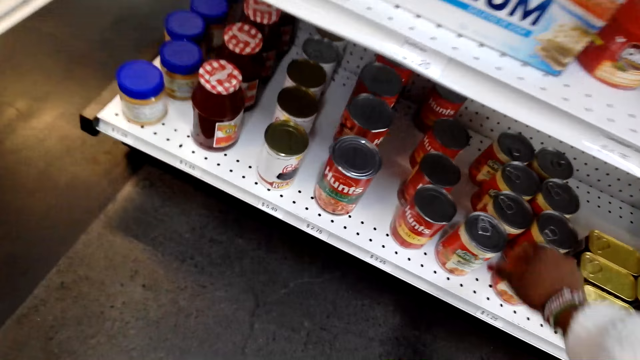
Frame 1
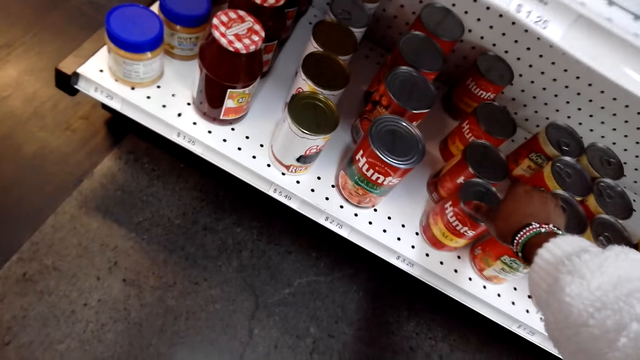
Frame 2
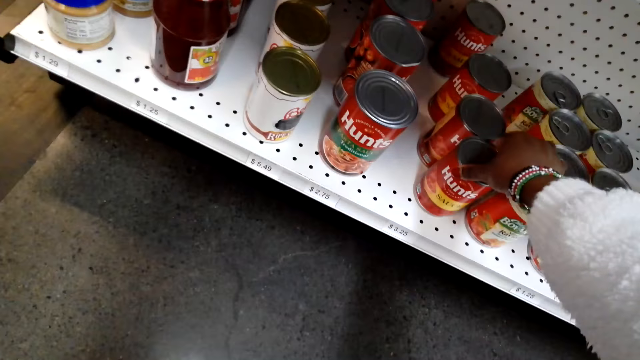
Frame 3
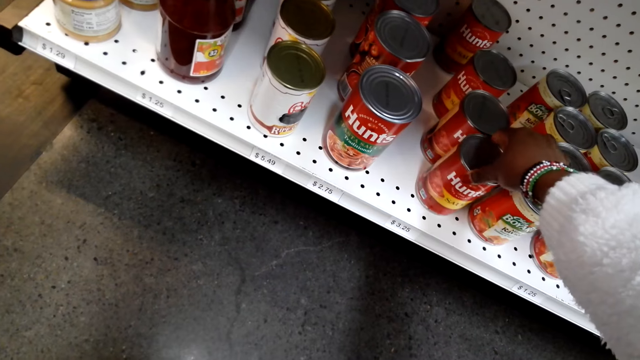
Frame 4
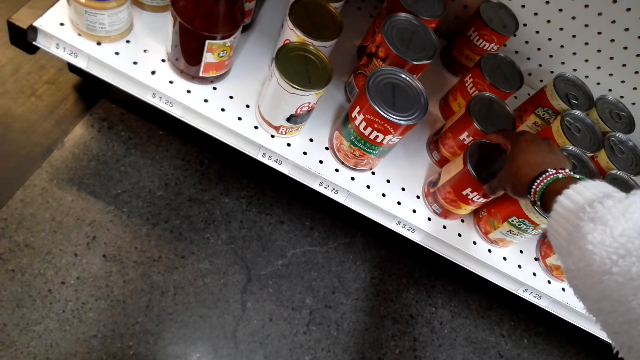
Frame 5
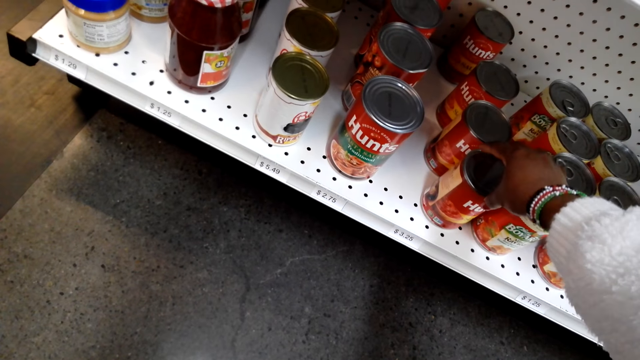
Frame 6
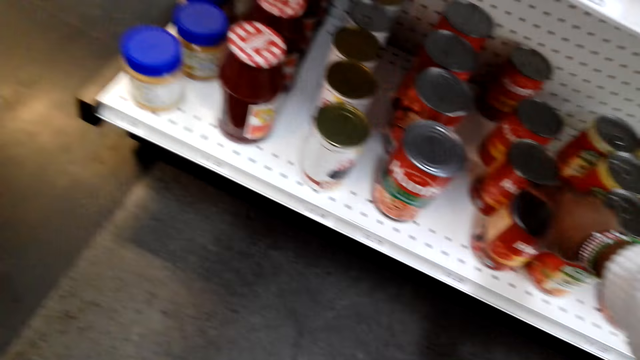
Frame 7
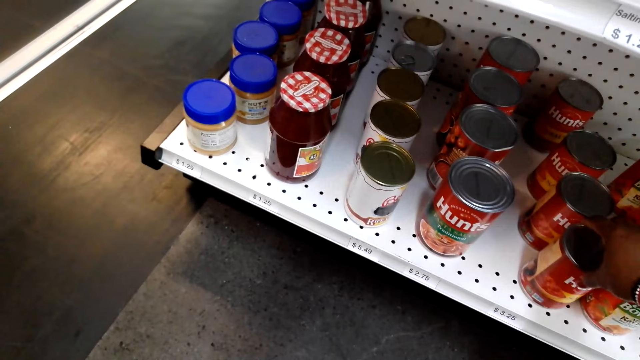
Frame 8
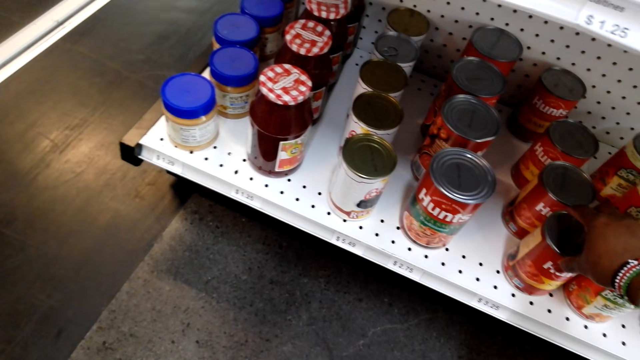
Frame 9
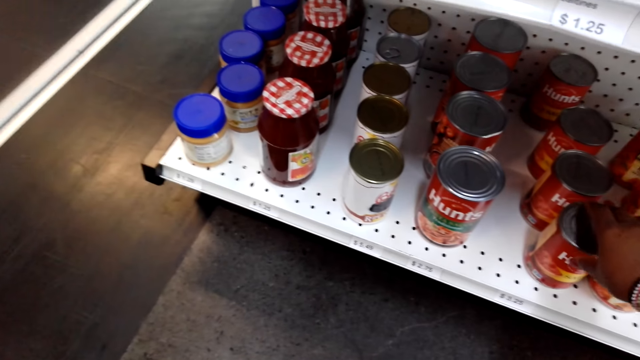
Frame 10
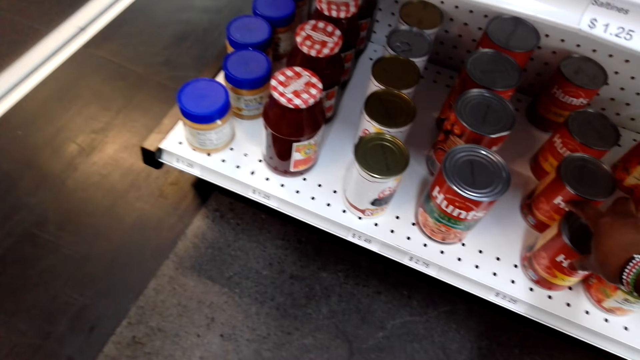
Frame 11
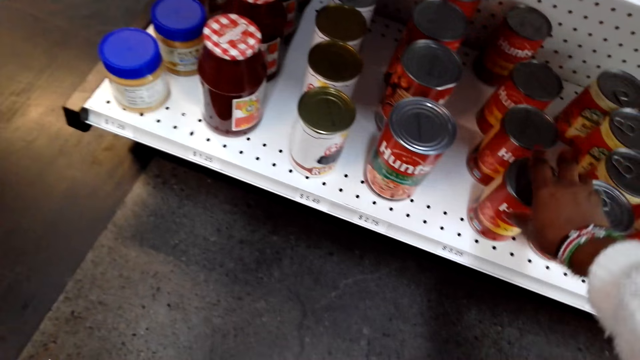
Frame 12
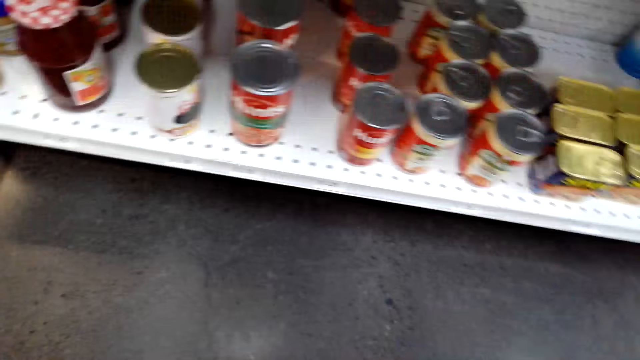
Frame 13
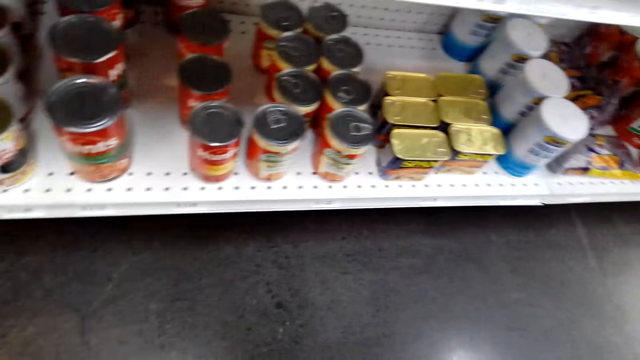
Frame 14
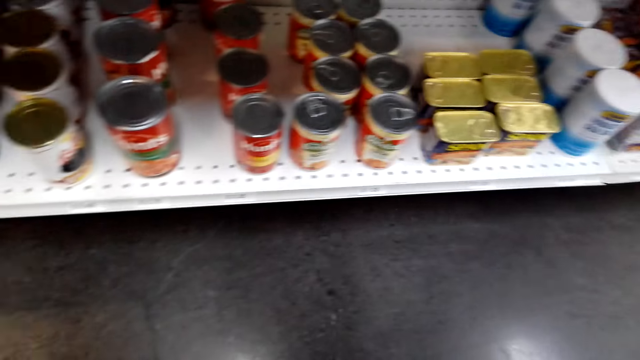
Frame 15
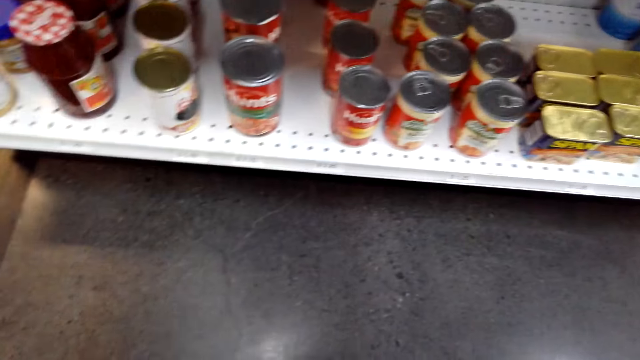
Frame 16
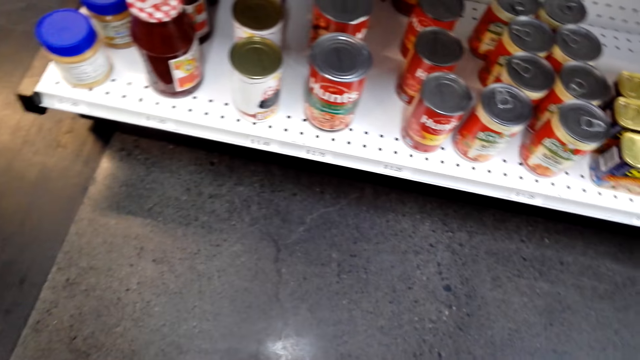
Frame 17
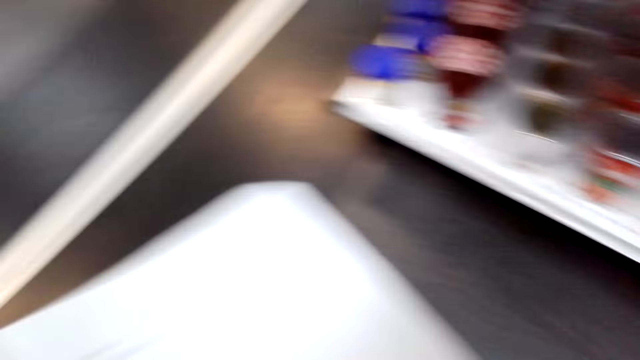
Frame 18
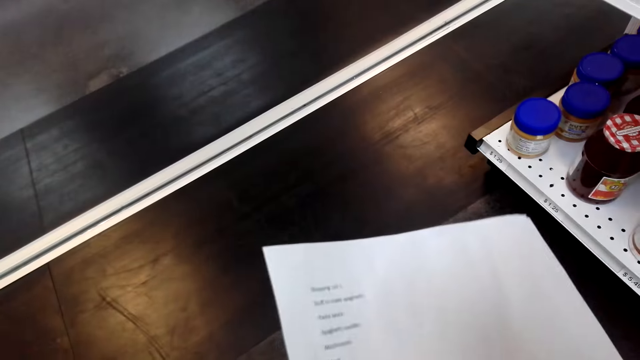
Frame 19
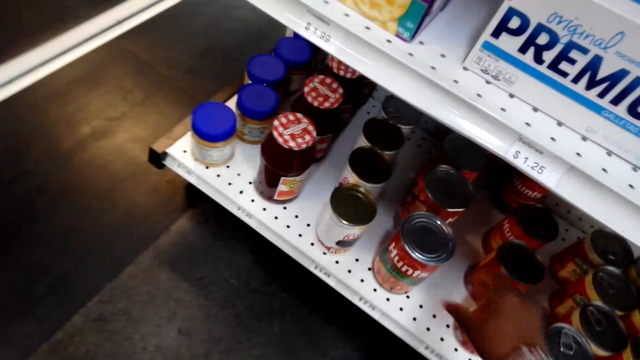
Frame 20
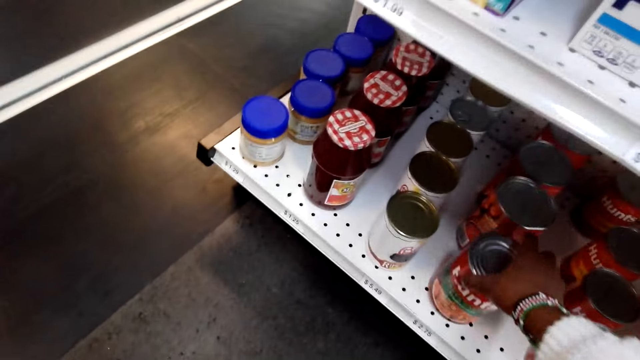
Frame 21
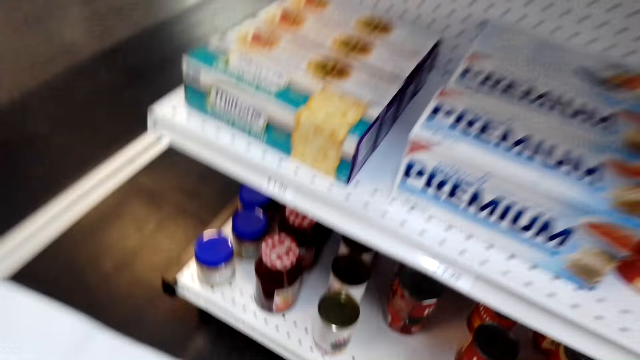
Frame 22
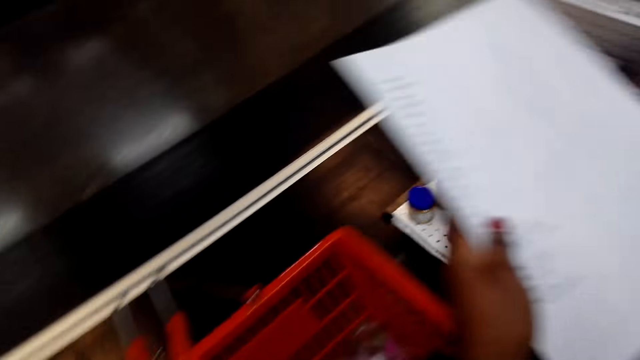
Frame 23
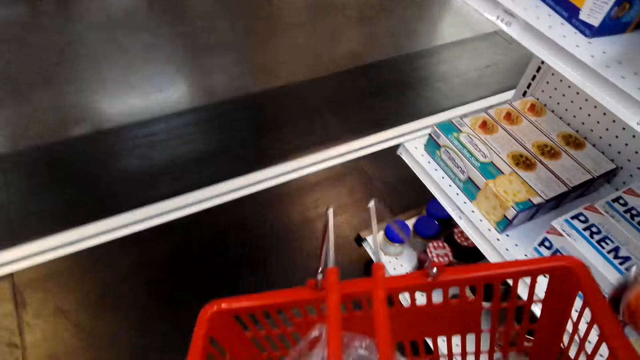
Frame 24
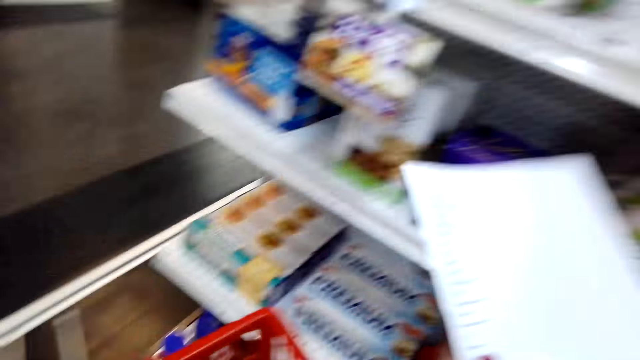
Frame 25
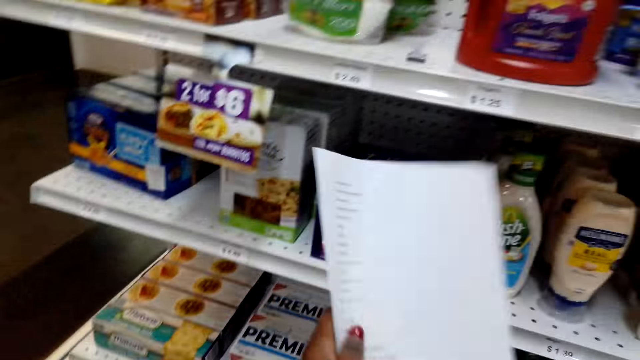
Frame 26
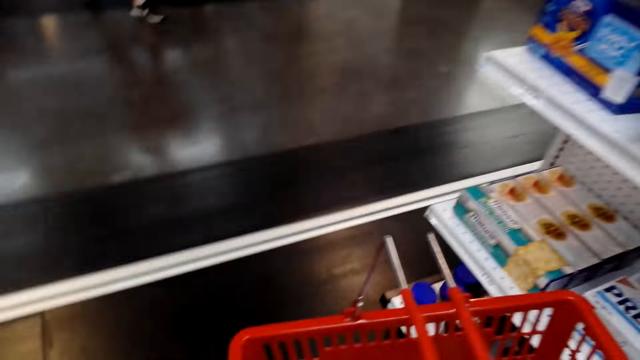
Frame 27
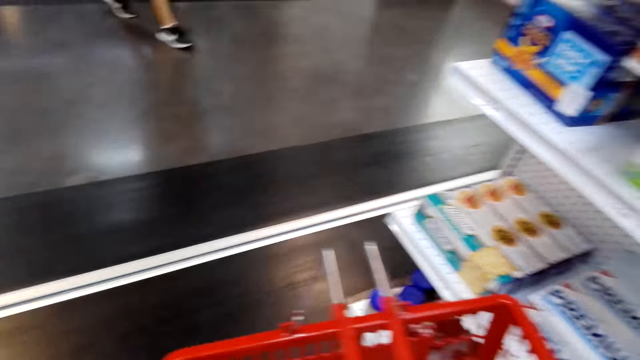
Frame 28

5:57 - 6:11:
The camera wearer touches a tin. They hold the container. They move their hand away from the tin. They look around. They look at the shopping list. They pick up the tin or container. They put the container in the shopping basket.

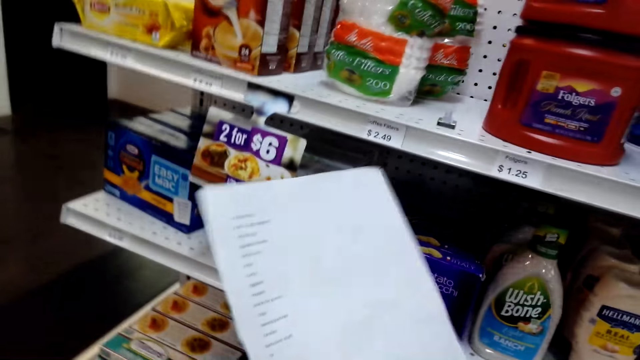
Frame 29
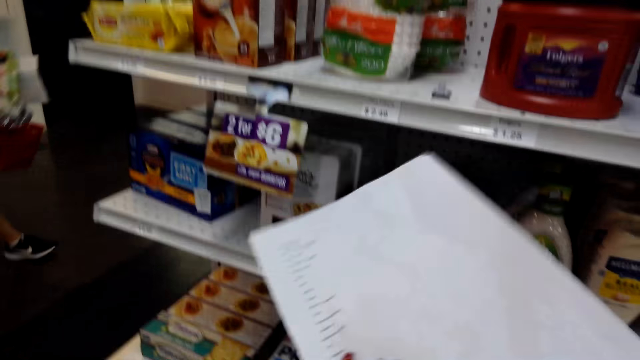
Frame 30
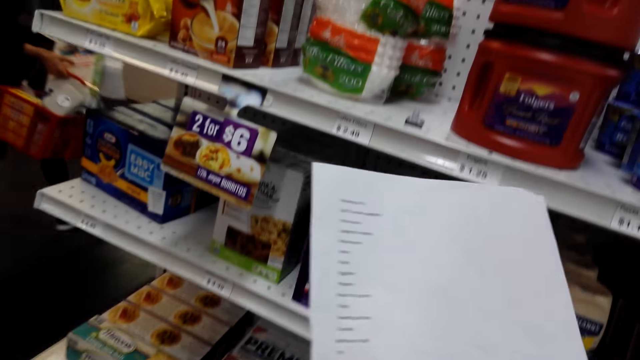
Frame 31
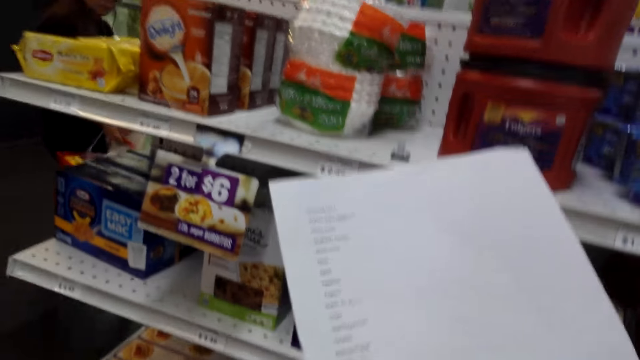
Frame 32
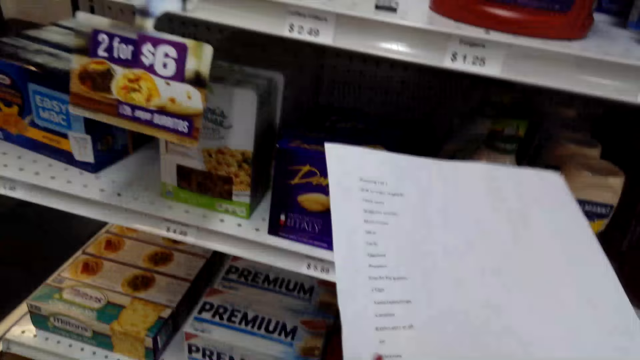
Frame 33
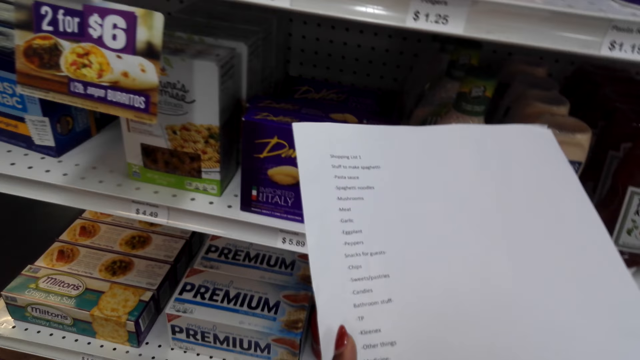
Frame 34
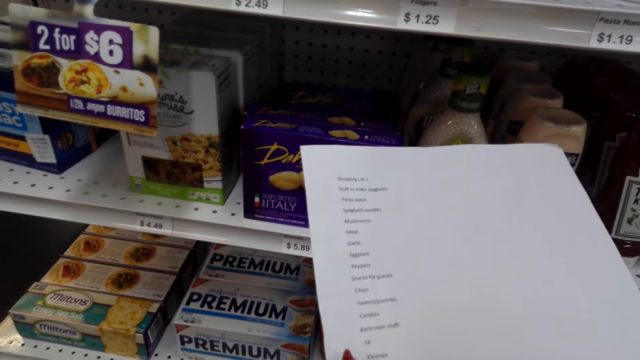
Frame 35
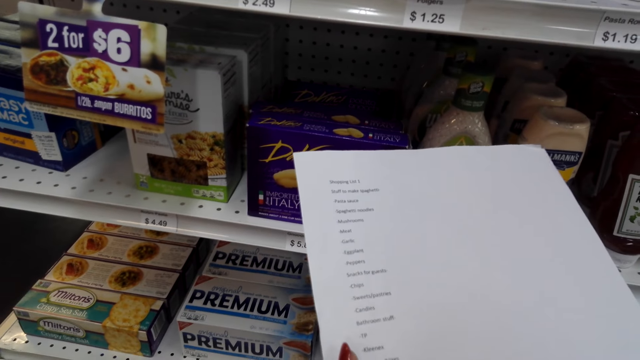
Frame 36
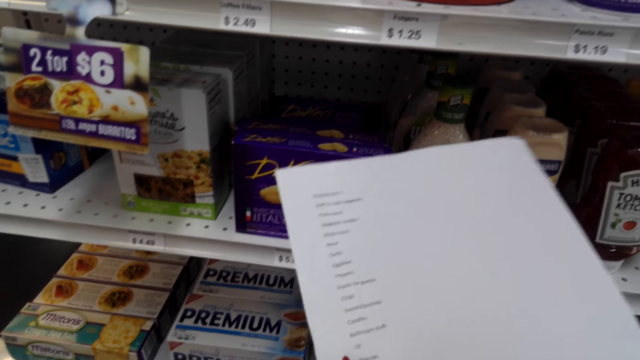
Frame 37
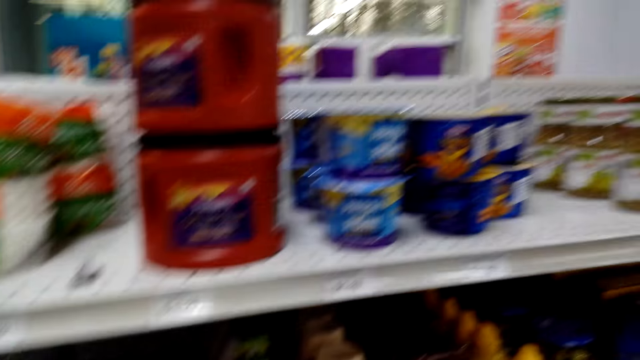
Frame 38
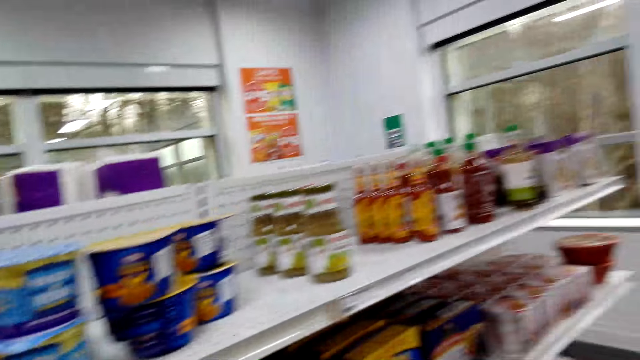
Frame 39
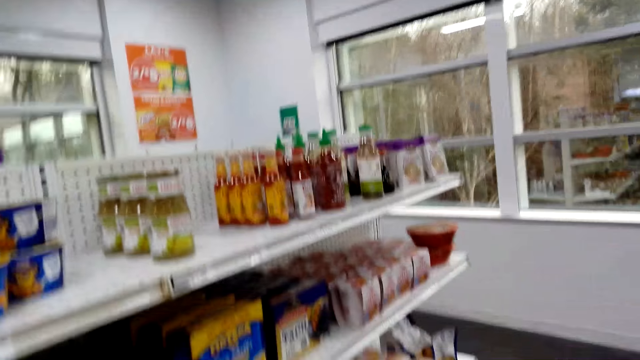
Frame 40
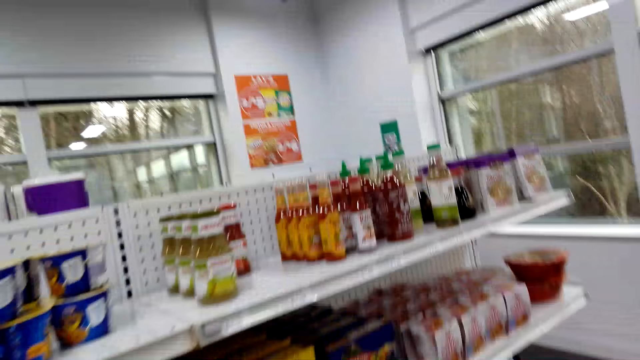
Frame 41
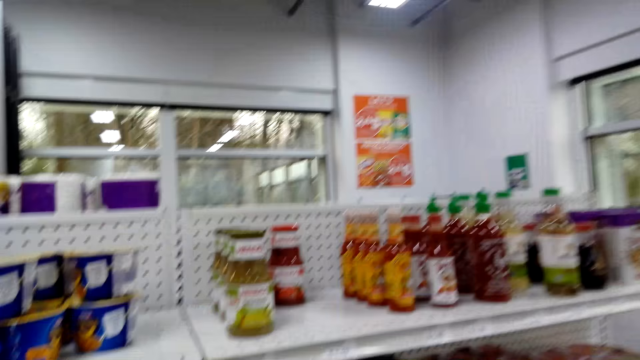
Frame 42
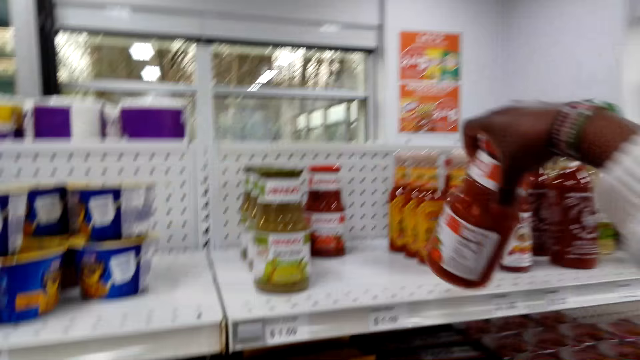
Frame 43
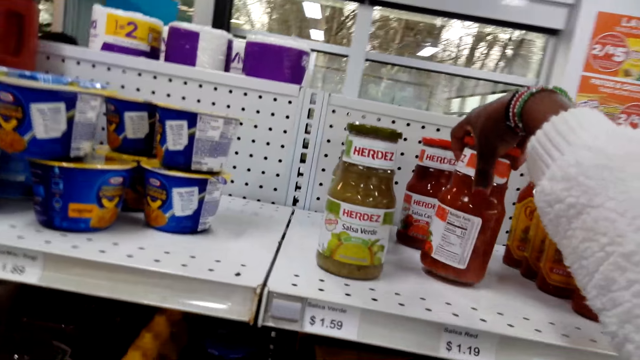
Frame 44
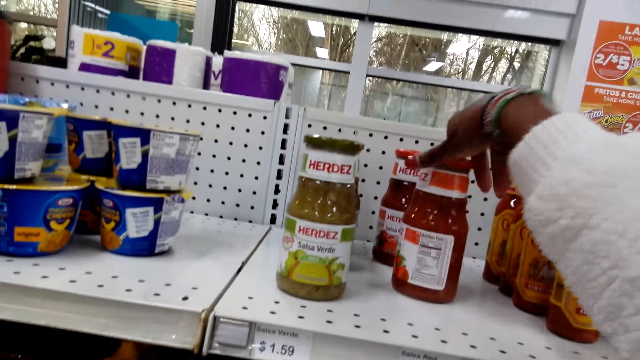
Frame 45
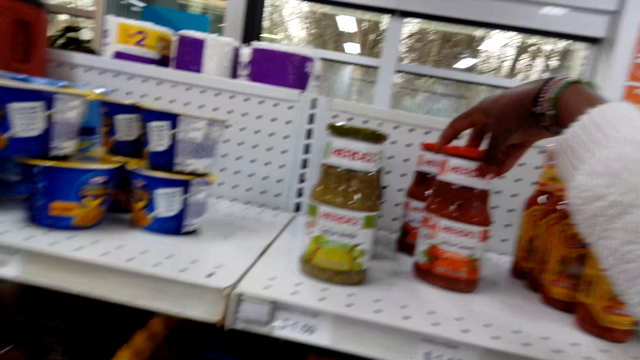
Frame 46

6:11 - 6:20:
A lady moves around. The camera wearer looks at the shopping list. They look at the items on the shelf. They look around. They put the Herdez bottle on the shelf. They turn the Herdez tin.
